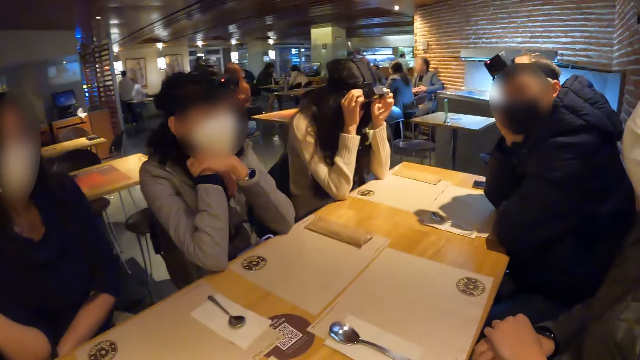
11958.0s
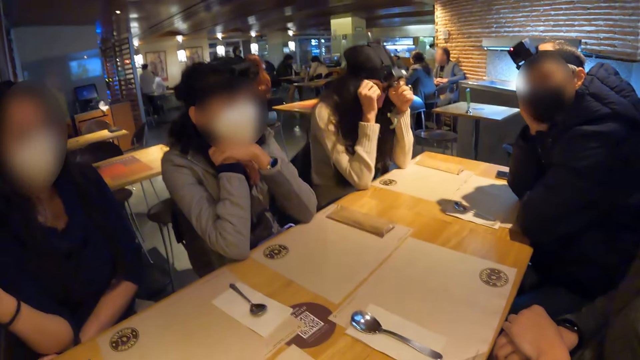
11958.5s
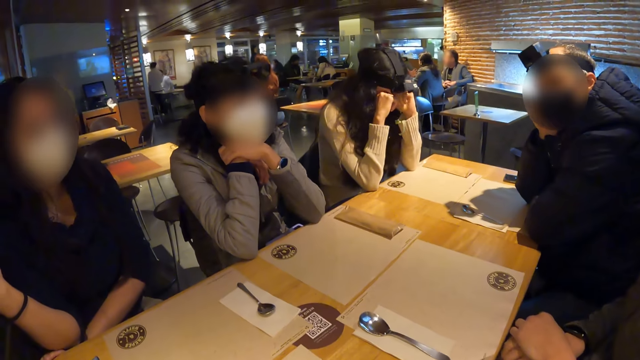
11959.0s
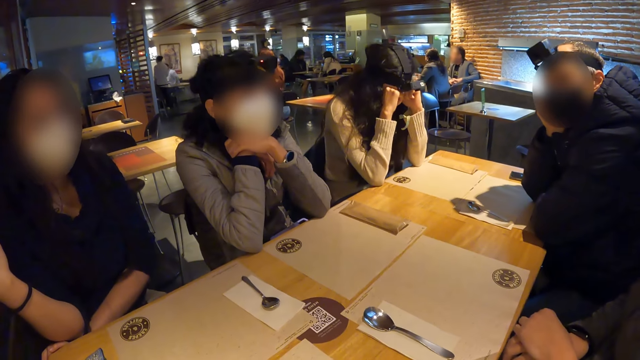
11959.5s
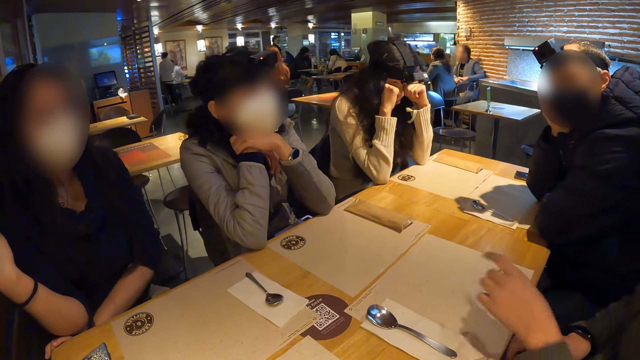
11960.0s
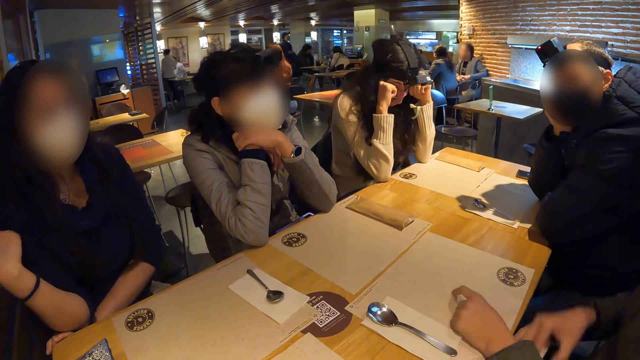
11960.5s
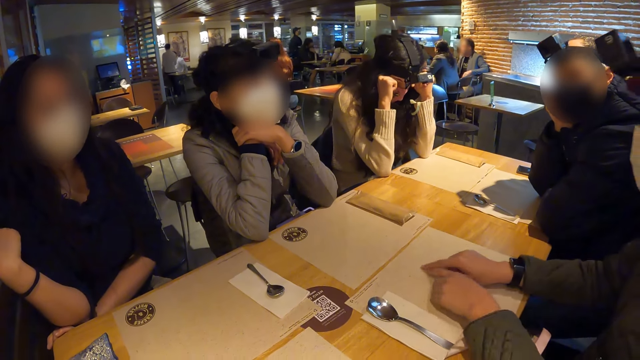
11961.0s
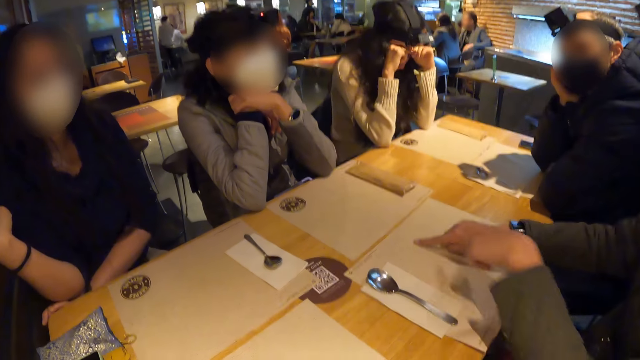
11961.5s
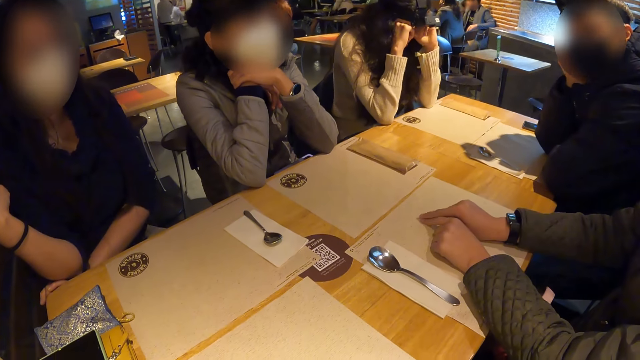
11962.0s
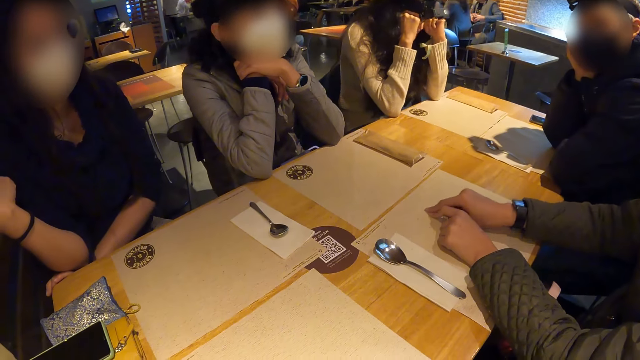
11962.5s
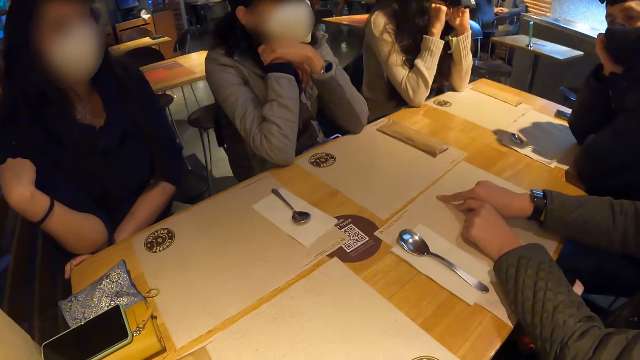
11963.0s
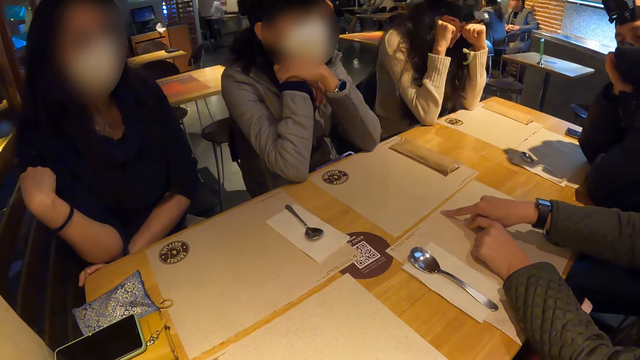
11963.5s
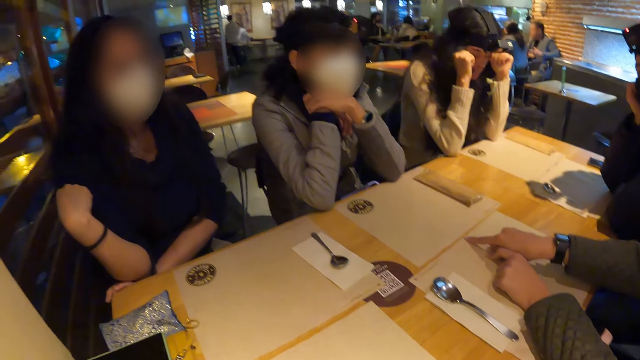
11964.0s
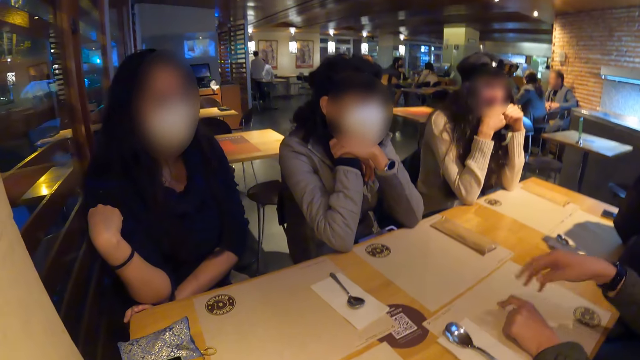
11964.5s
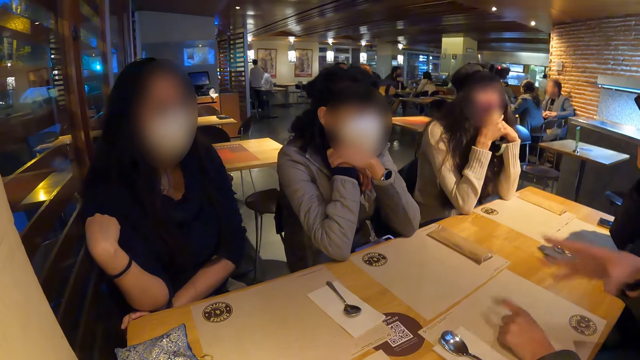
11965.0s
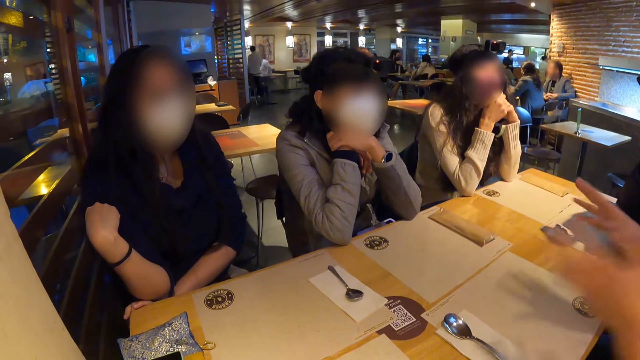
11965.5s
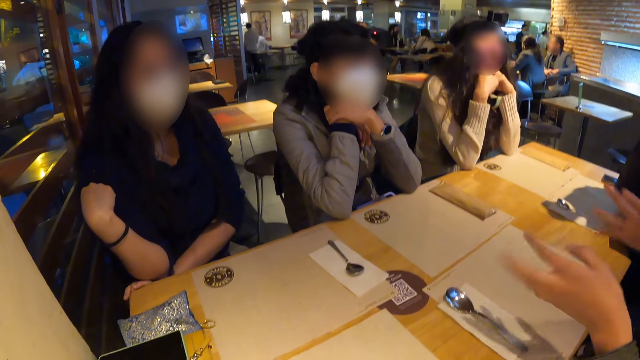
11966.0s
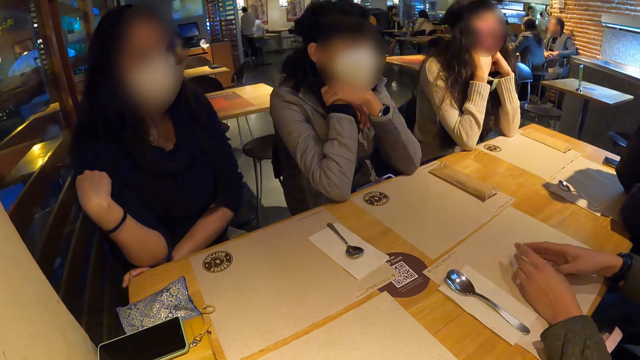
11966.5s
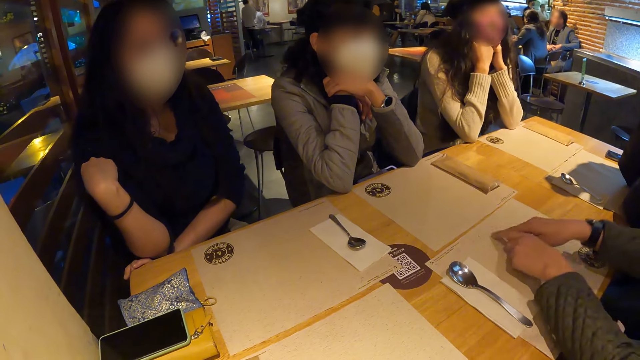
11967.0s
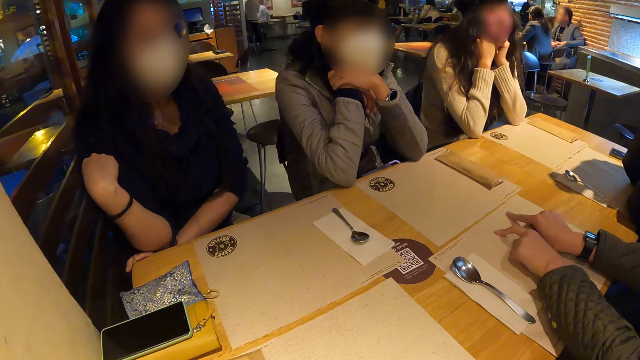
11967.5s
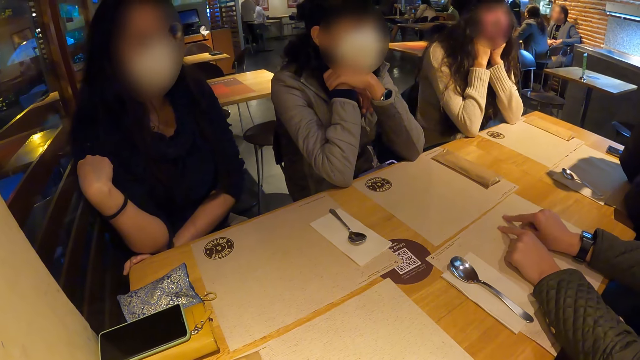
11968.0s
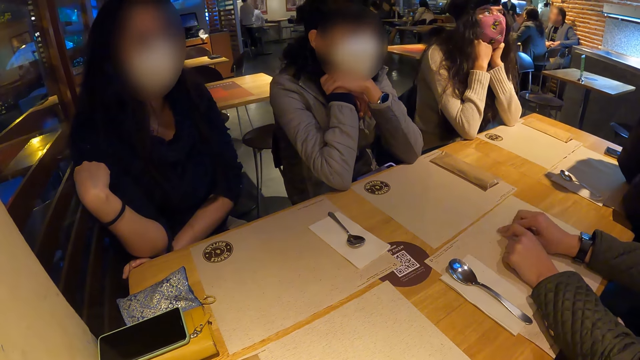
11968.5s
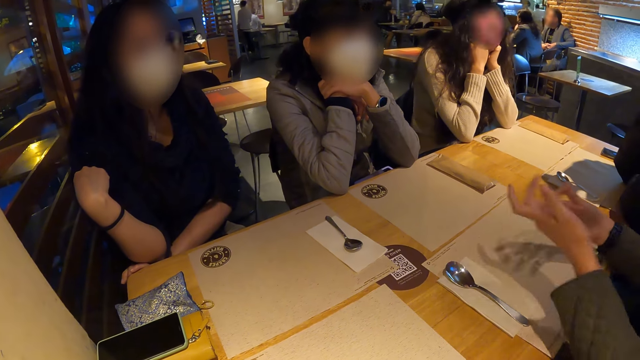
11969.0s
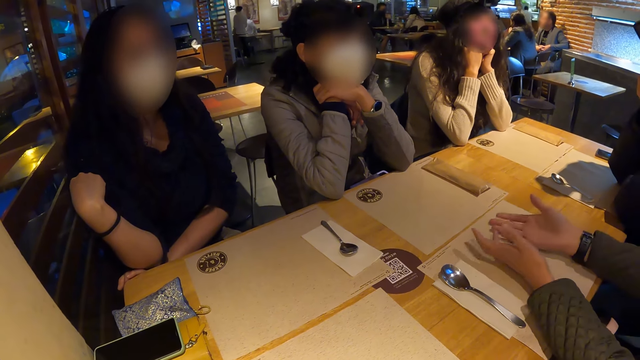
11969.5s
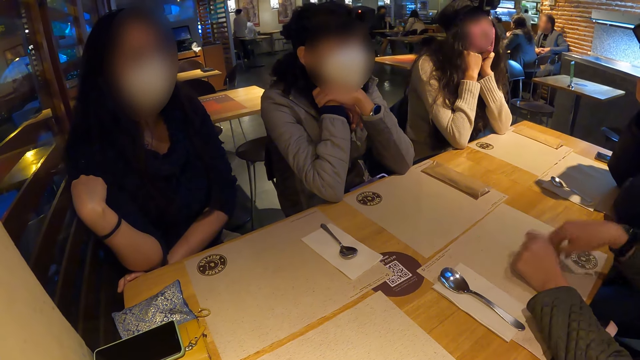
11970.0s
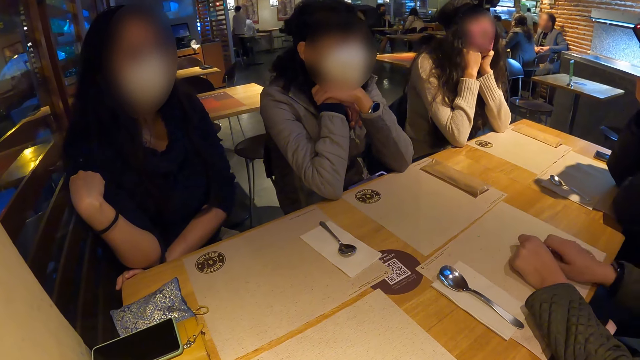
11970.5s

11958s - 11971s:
A woman adjusts a camera on her head and scratches her eyes with her hands. A man illustrates with his hands on the table. He speaks.

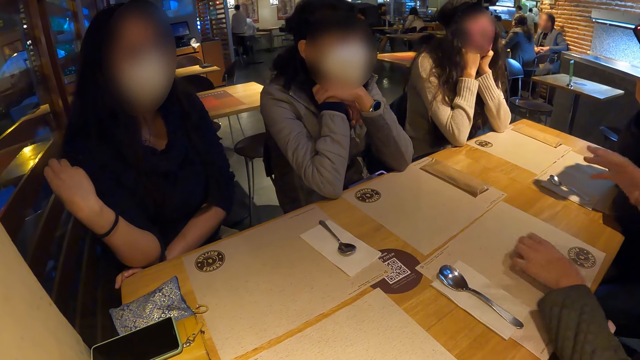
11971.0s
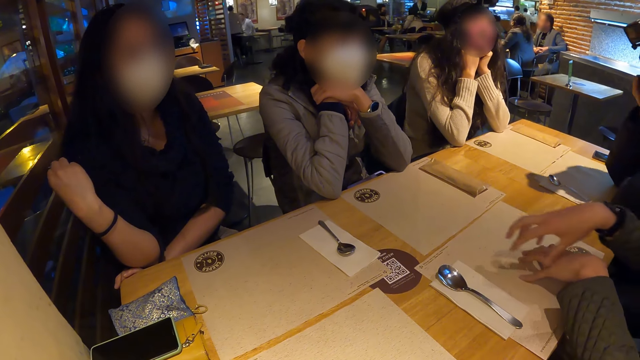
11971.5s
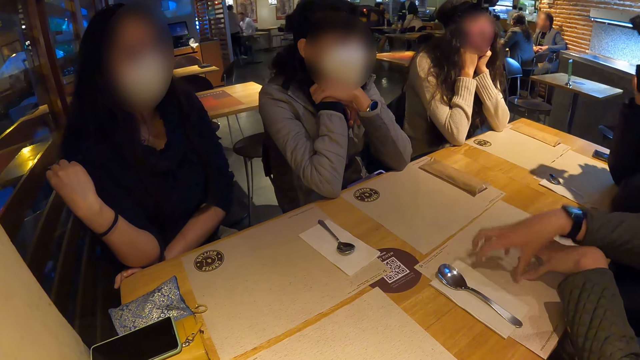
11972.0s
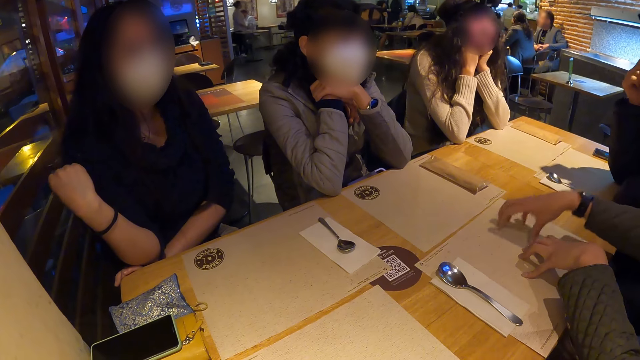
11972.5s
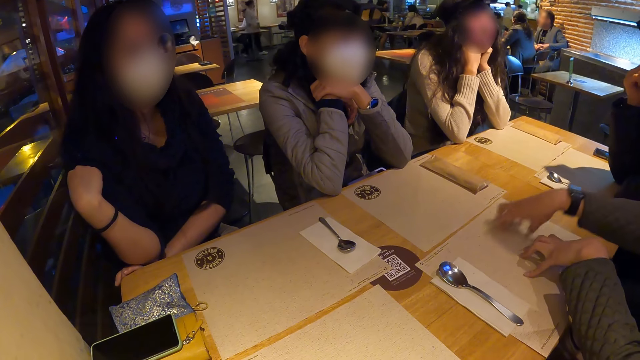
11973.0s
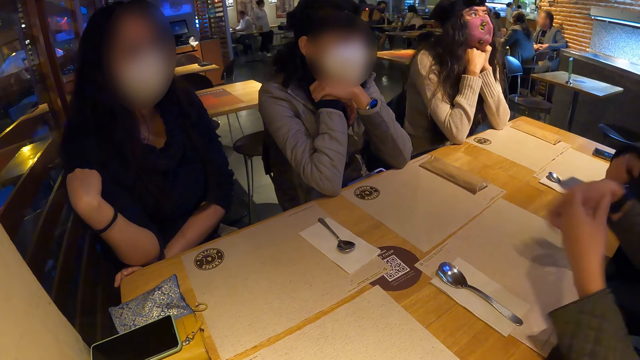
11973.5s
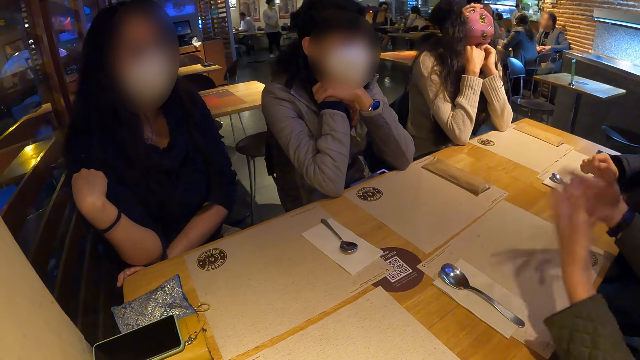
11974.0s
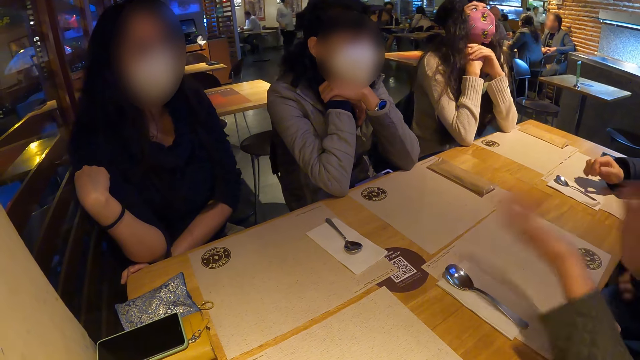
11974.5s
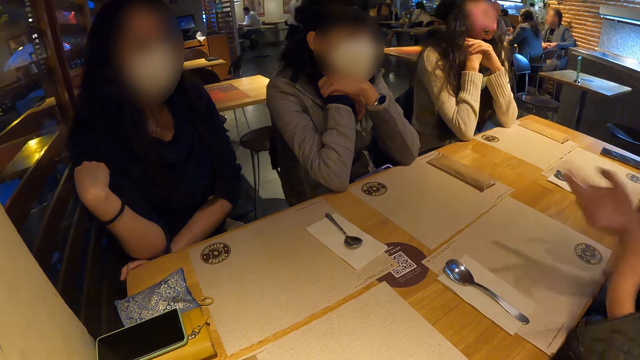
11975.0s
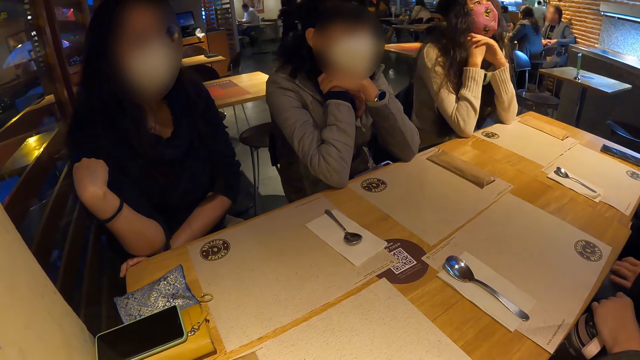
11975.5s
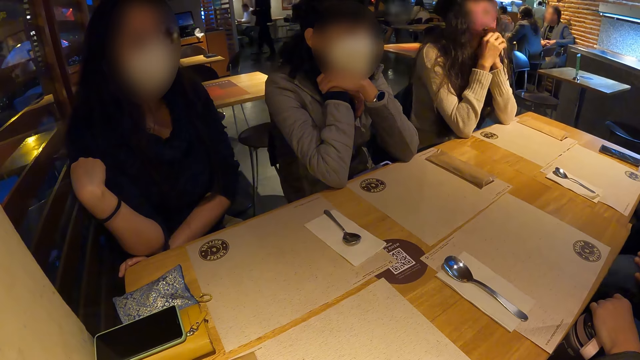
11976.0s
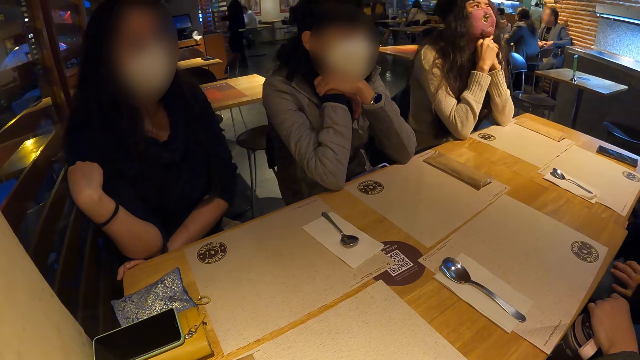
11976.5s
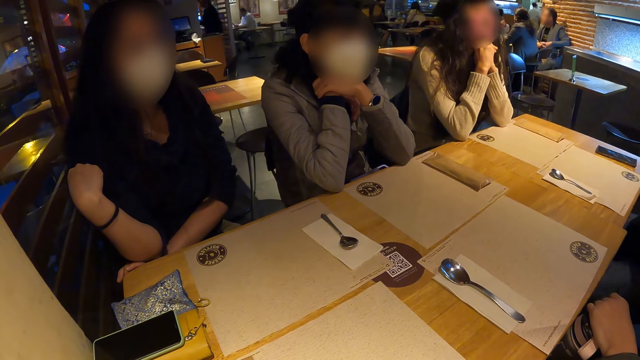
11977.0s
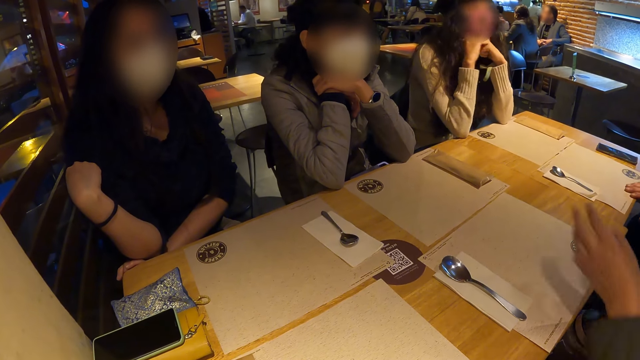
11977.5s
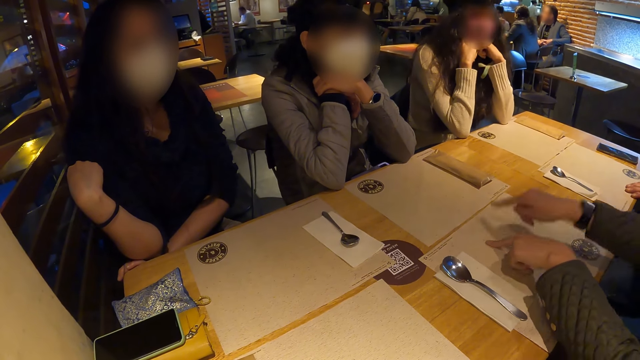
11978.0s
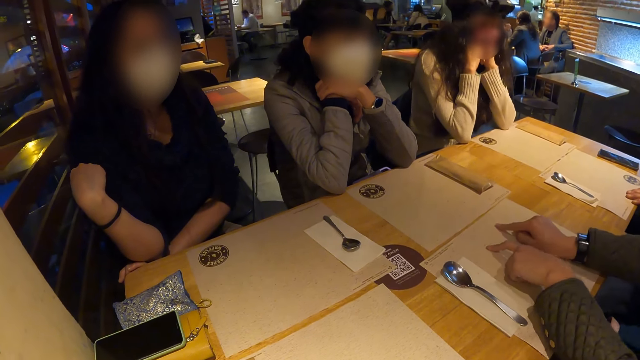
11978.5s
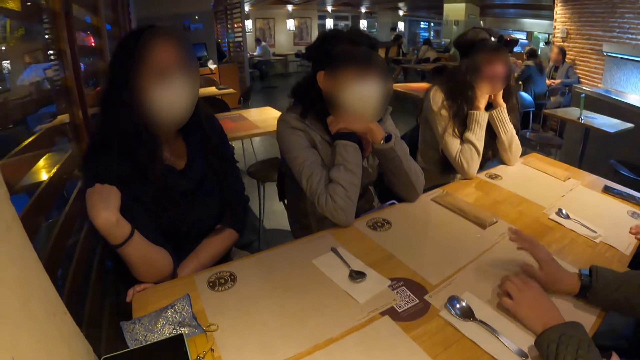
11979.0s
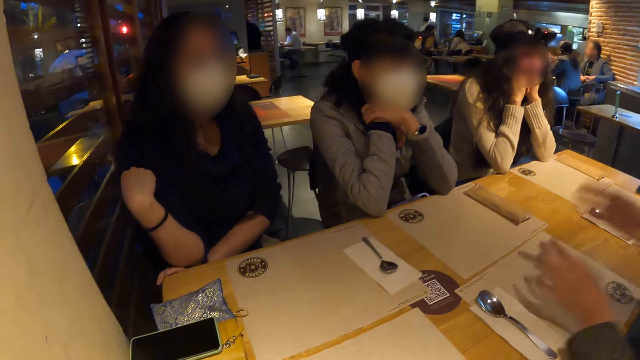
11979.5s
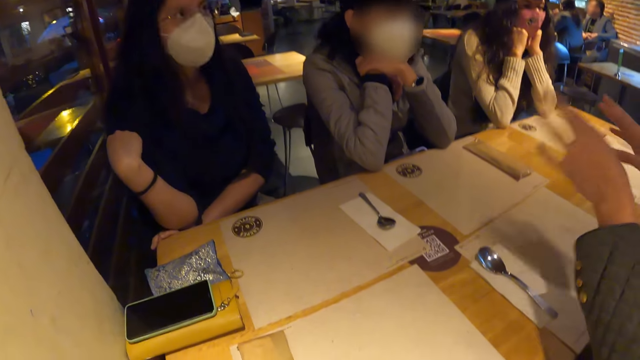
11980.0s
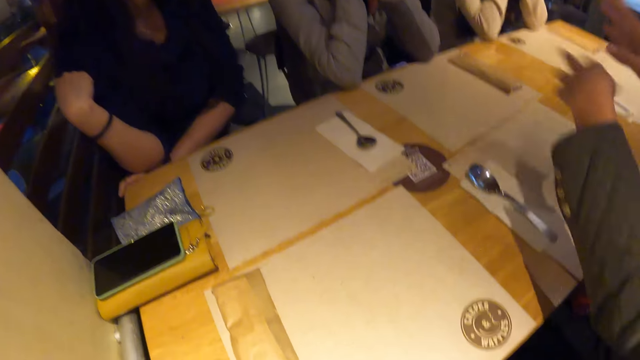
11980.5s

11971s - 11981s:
A woman lifts her head. A man moves his hand. The woman folds her hand. The woman touches the table with both hands. The man puts his hand on the table.
